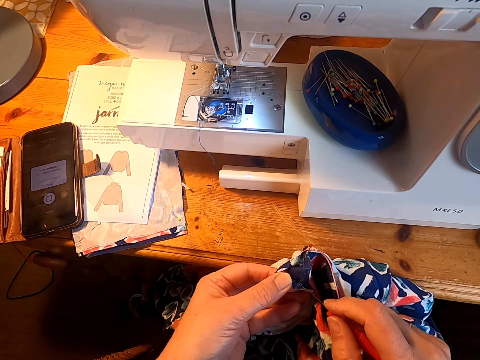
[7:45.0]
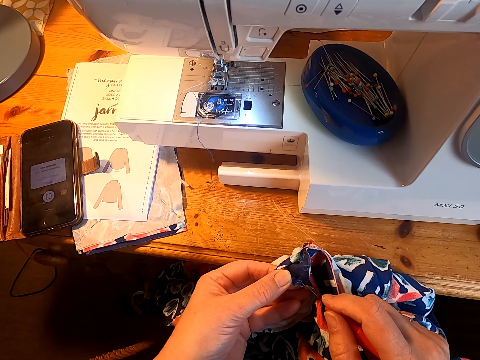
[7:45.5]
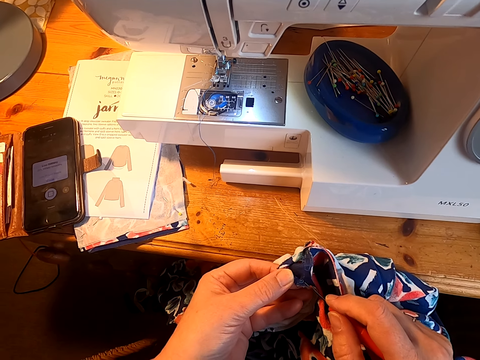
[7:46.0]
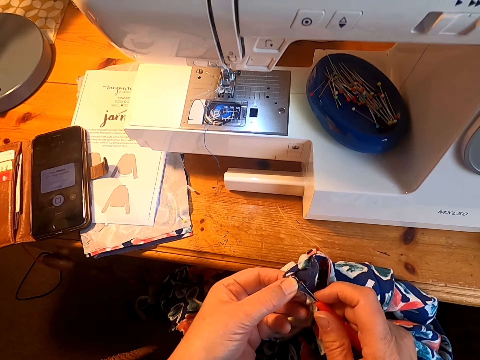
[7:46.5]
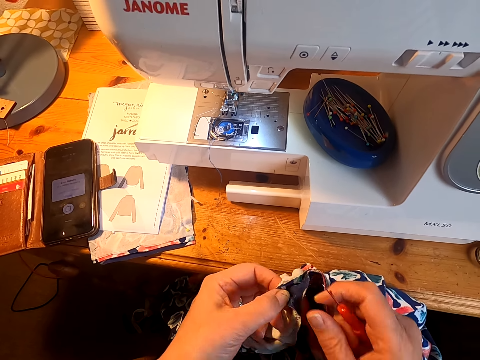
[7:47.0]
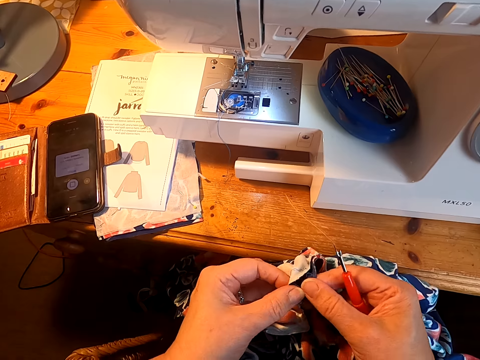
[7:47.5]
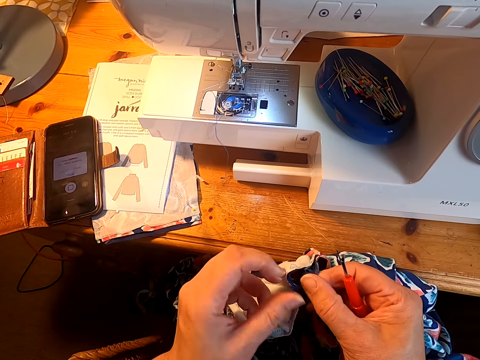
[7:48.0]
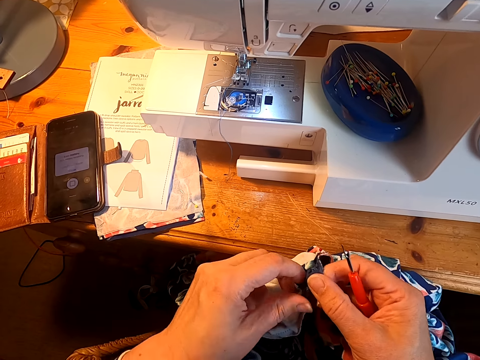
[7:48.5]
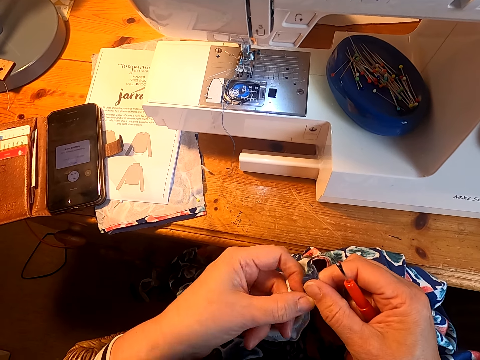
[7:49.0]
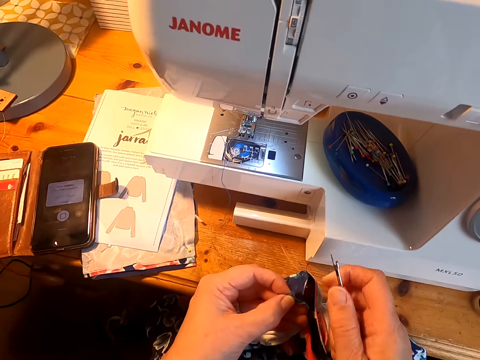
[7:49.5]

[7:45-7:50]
The camera wearer removes the string on the cloth.

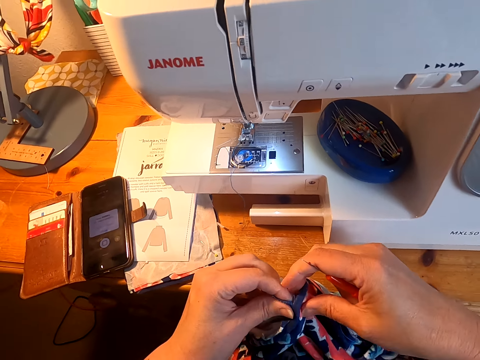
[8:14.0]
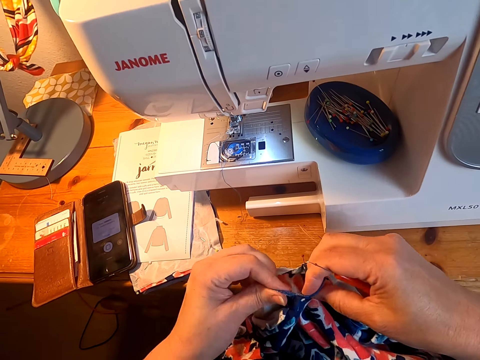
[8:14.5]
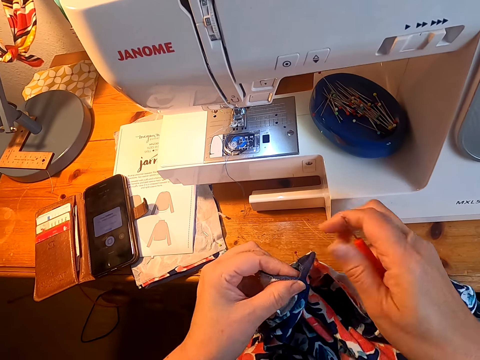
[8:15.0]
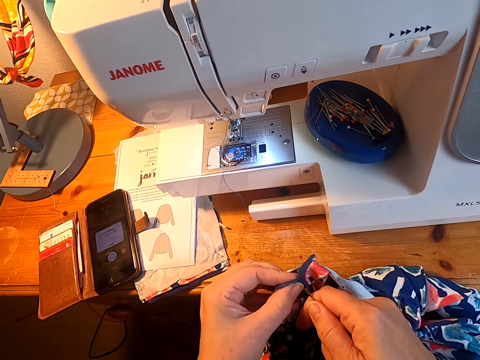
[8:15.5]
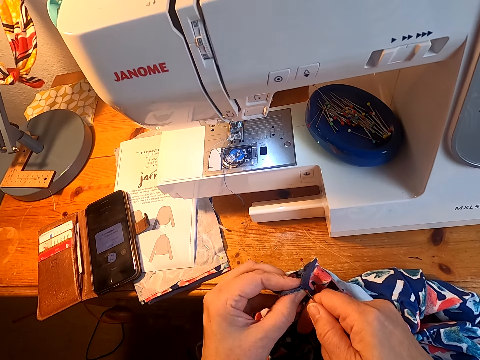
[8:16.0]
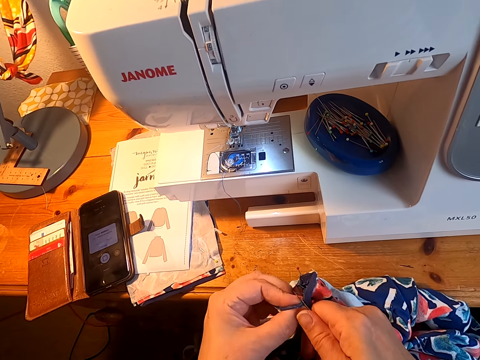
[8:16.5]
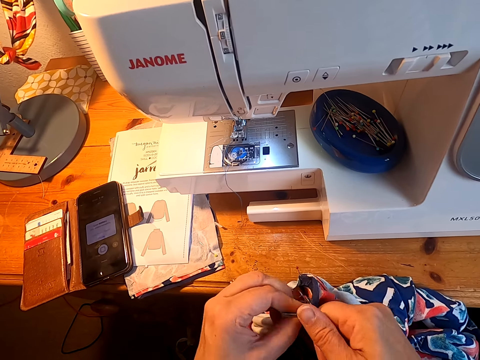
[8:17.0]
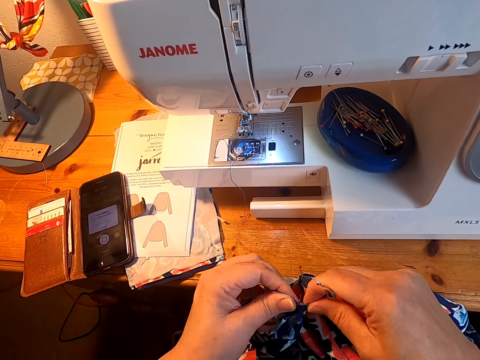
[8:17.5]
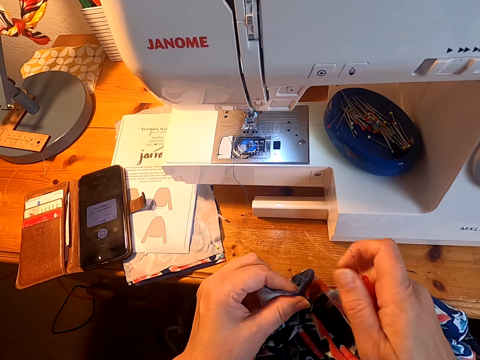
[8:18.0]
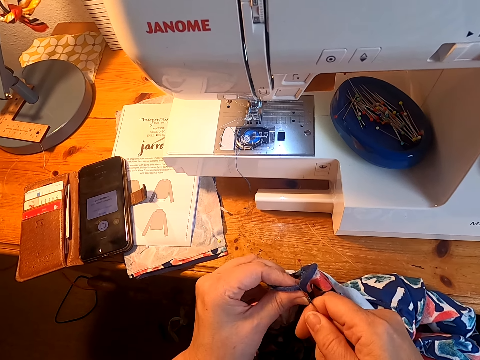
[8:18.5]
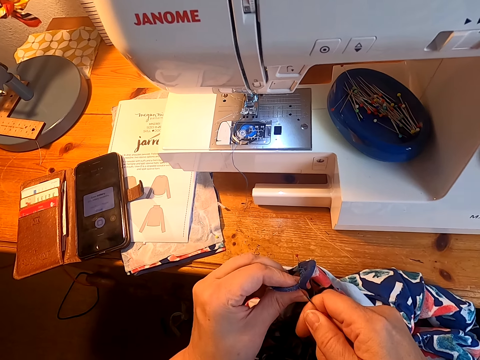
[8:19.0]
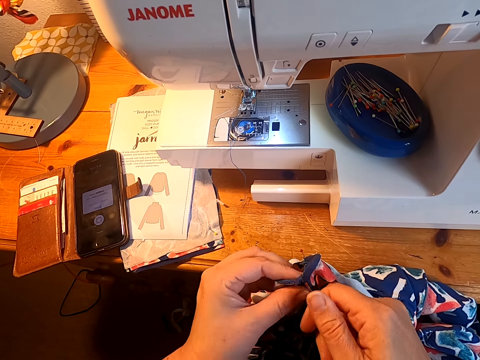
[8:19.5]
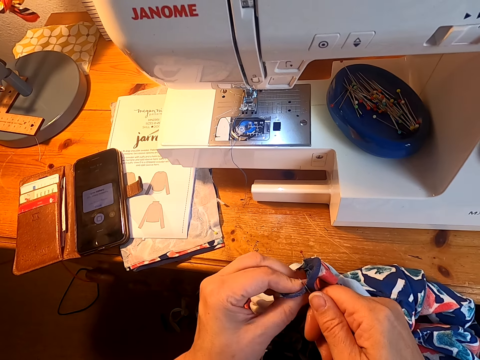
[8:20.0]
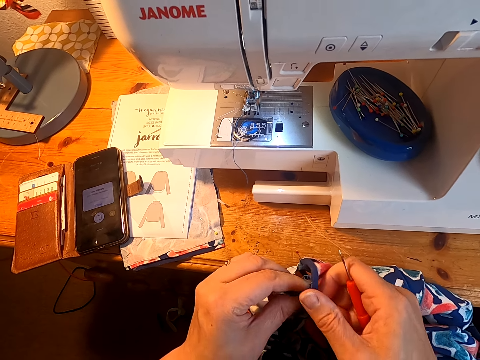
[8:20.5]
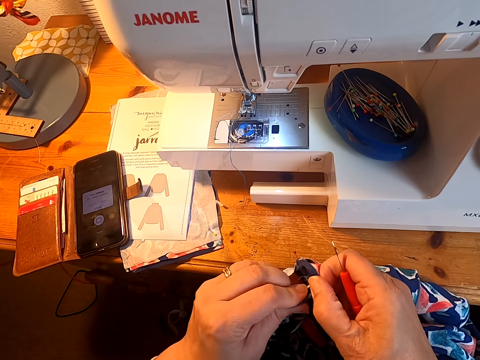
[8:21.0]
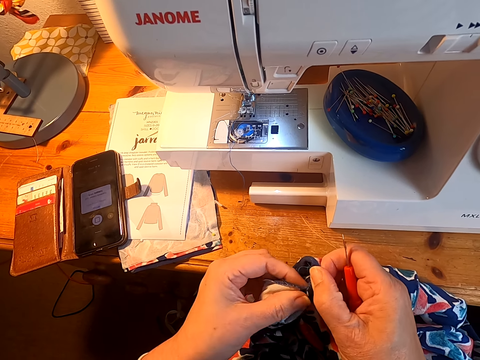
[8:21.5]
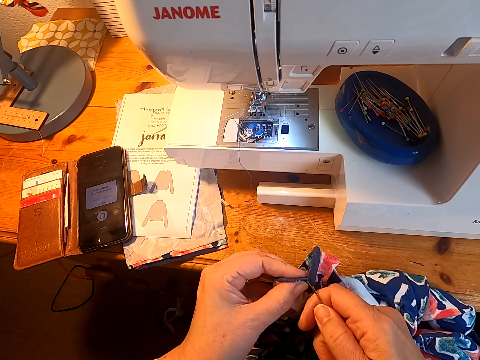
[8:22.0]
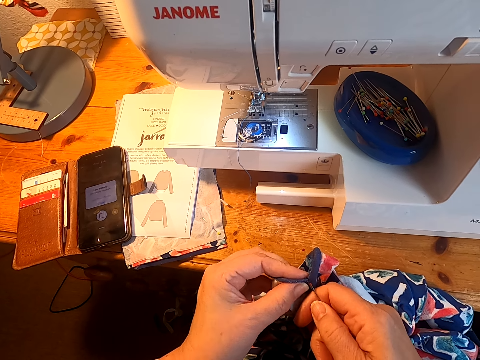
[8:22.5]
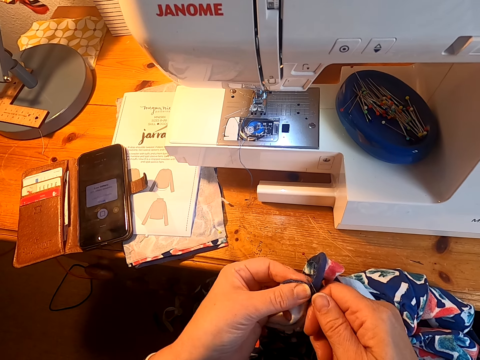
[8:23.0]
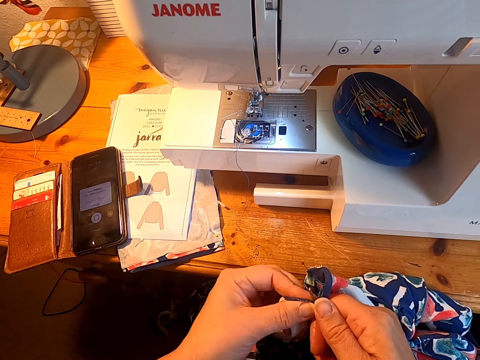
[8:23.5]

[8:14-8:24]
The camera wearer removes the string on the cloth.

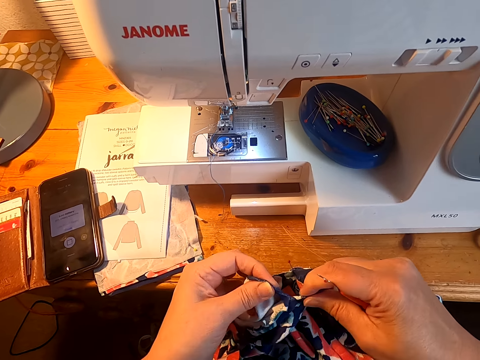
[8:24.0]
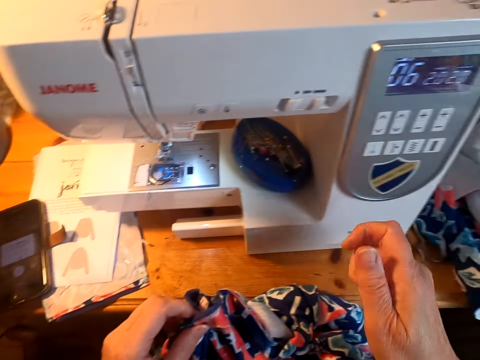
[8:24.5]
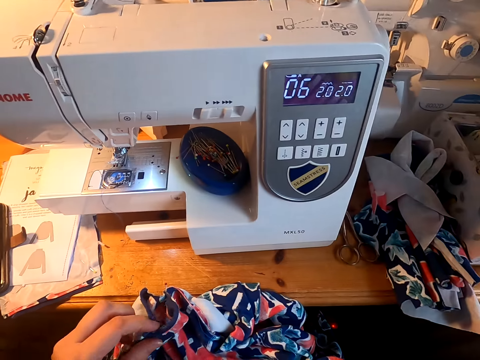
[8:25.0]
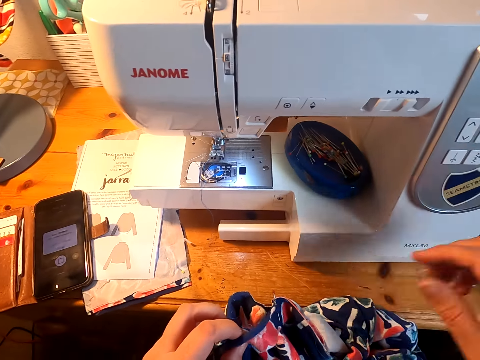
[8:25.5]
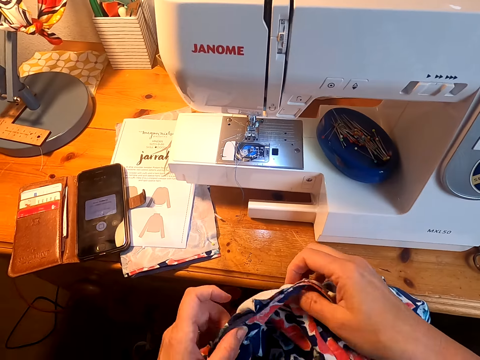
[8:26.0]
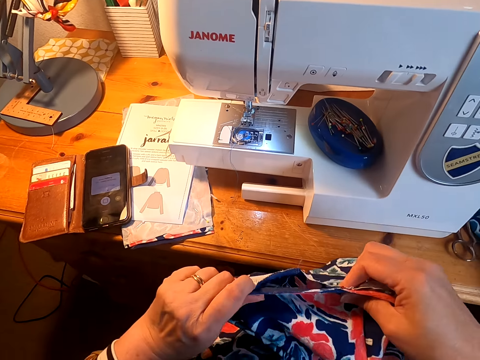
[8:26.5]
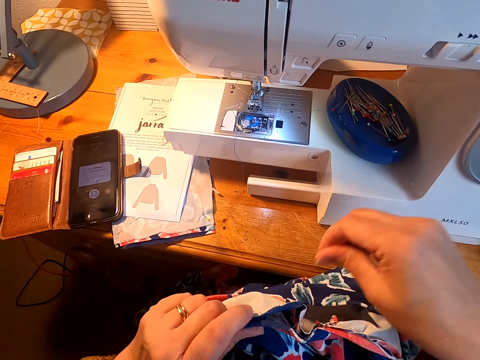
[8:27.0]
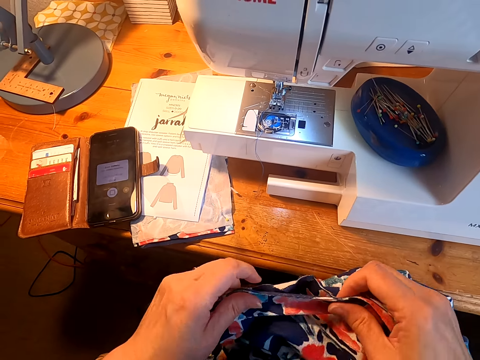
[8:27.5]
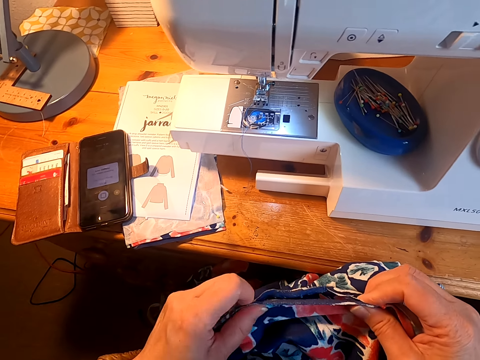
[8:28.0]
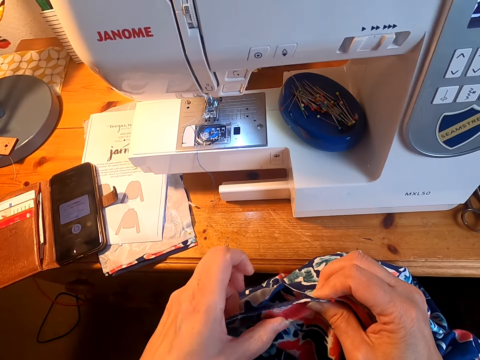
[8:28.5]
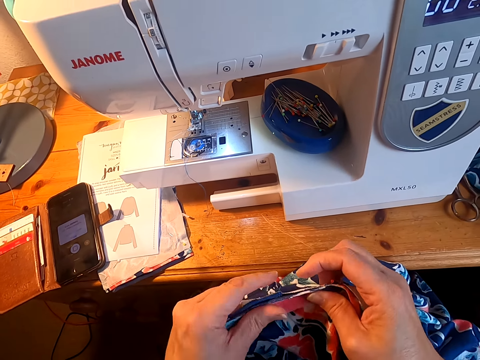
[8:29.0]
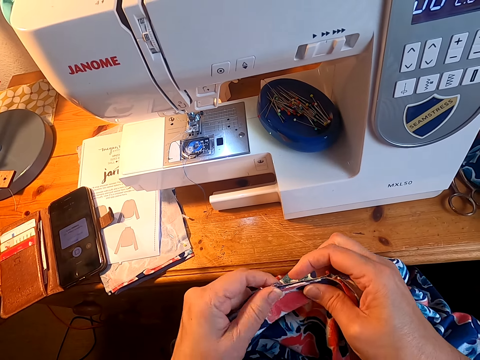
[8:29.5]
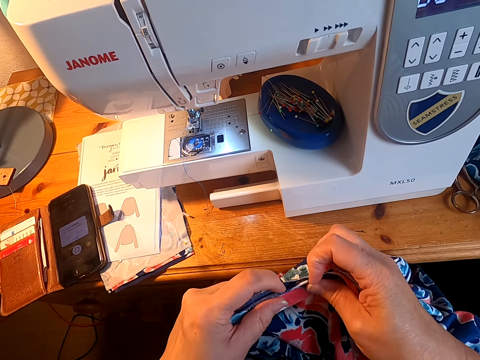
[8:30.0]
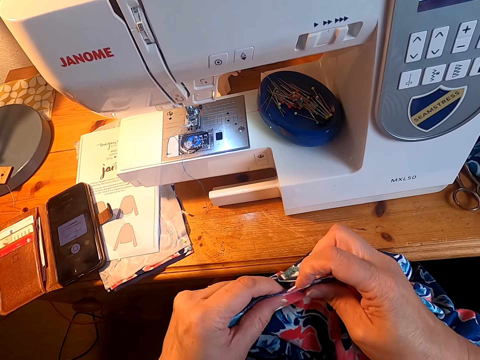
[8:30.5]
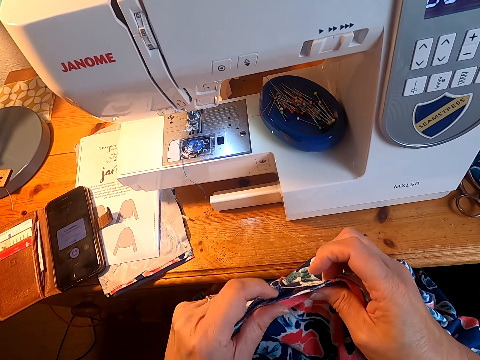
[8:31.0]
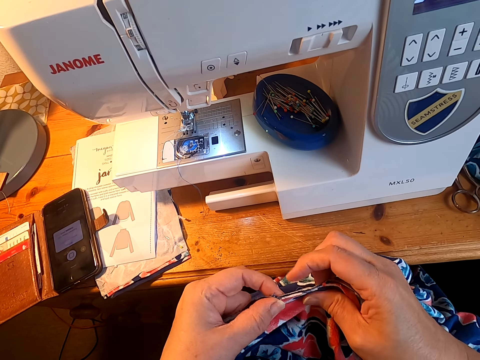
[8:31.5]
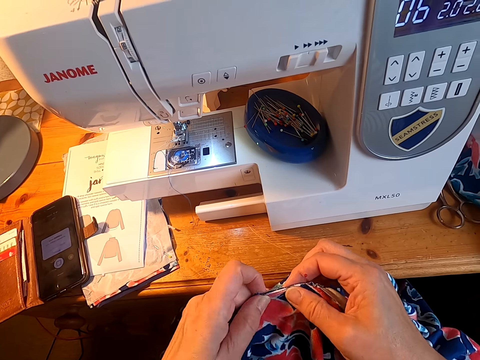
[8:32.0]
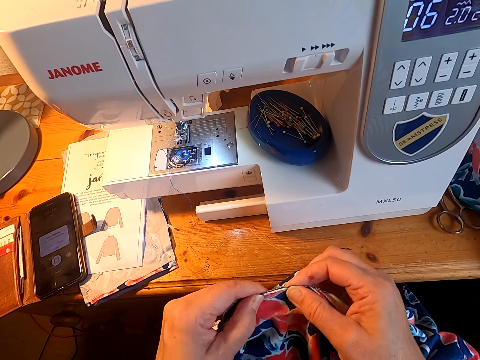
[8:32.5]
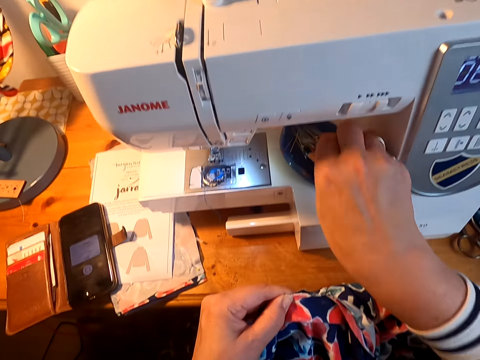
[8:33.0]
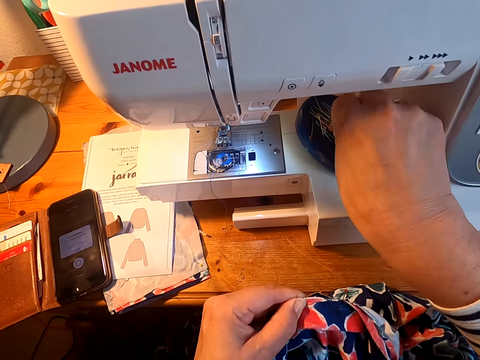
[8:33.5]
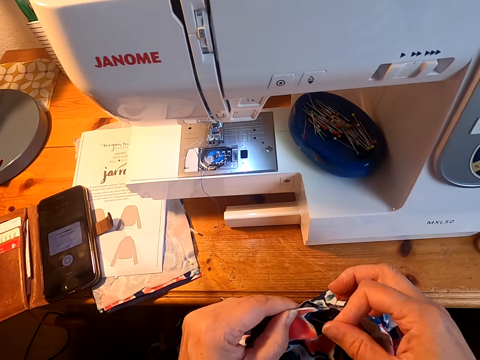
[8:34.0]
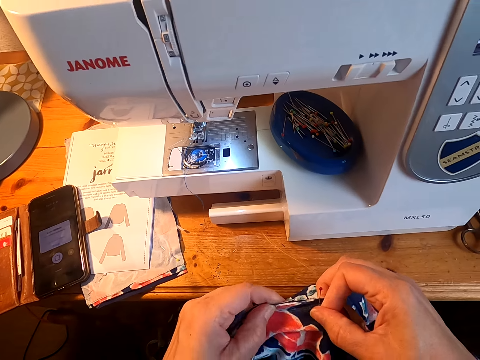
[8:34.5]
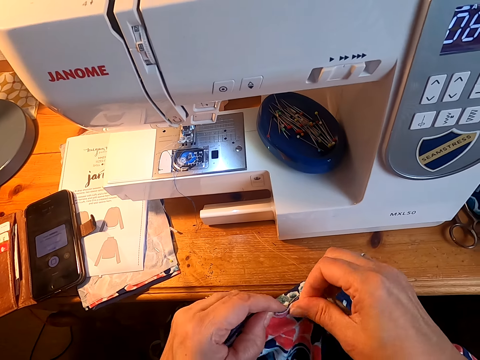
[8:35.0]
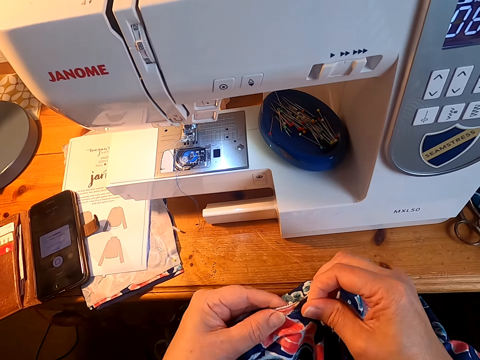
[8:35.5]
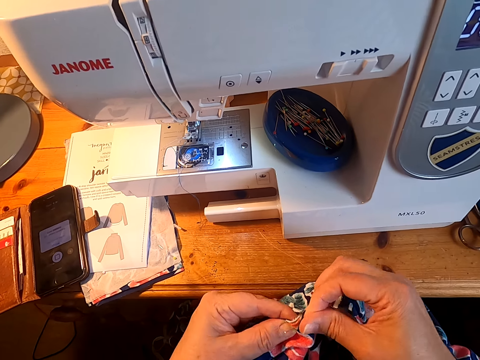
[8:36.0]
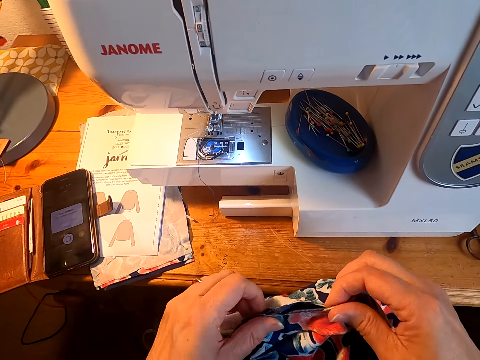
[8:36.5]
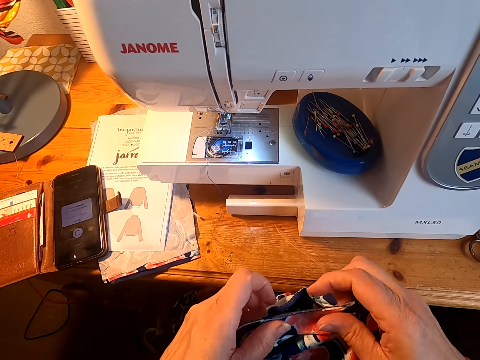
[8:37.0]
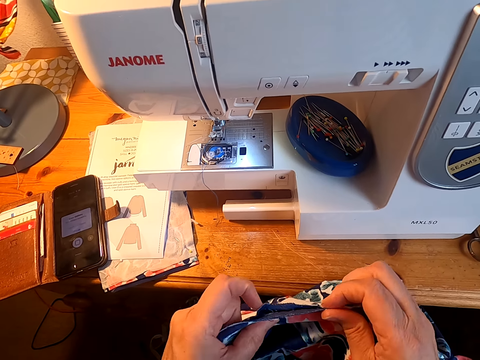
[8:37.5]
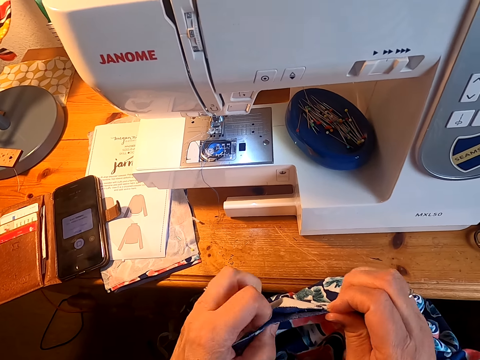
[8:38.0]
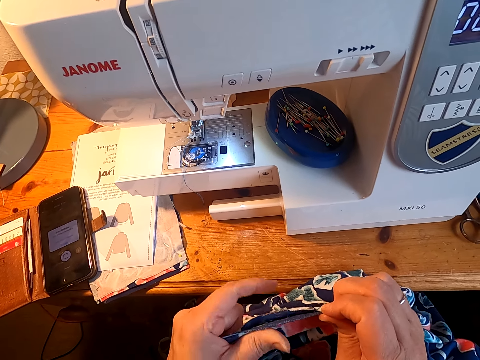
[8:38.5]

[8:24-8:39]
The camera wearer puts the seam ripper in the sewing box. They stretch the cloth at the neck. They adjust the cloth. They pick up a pin from the plastic lid and put the pin on the cloth.
